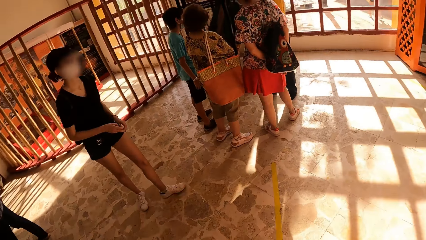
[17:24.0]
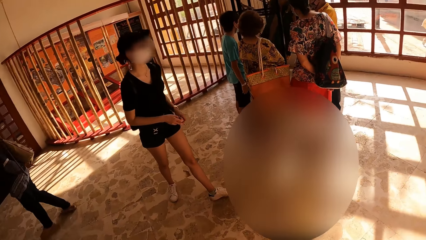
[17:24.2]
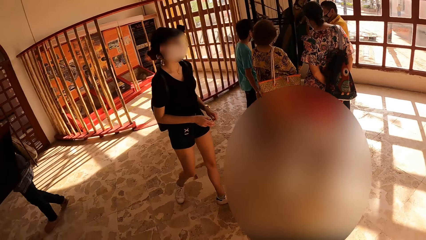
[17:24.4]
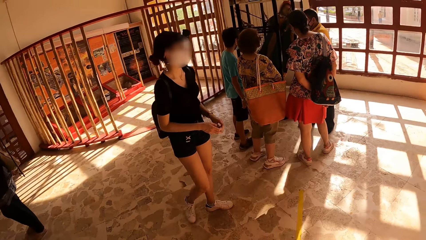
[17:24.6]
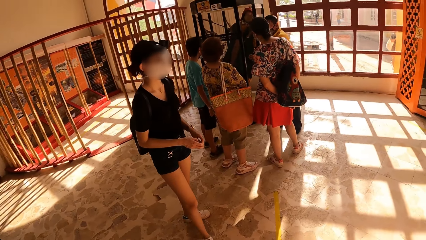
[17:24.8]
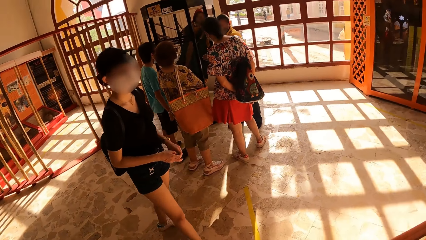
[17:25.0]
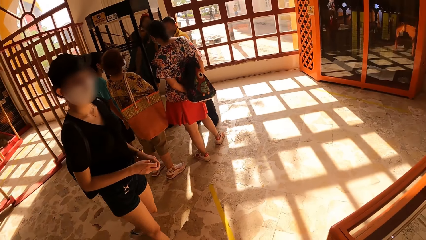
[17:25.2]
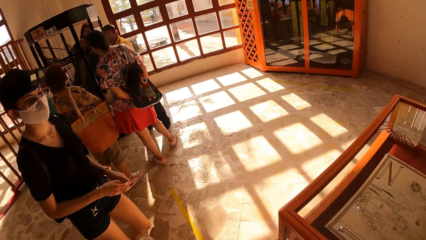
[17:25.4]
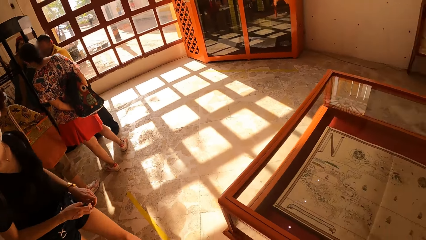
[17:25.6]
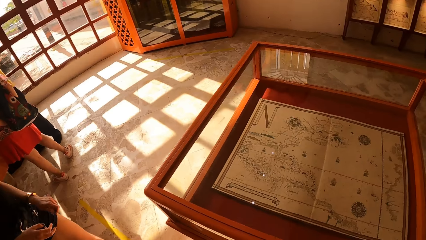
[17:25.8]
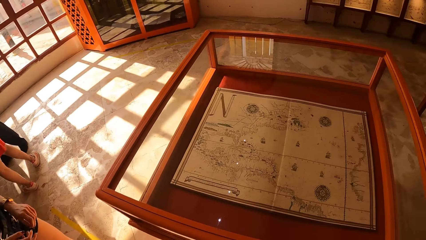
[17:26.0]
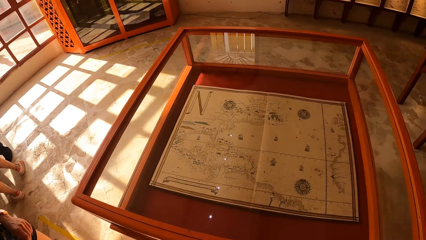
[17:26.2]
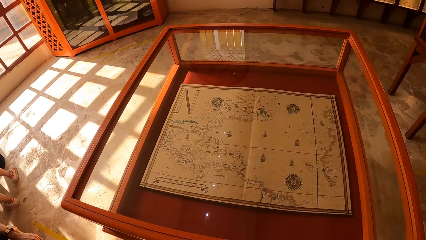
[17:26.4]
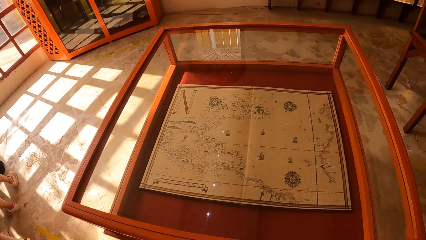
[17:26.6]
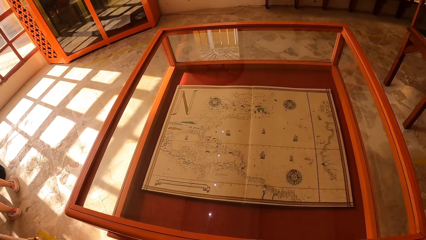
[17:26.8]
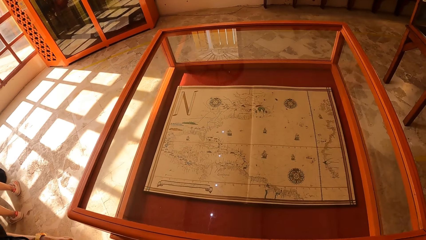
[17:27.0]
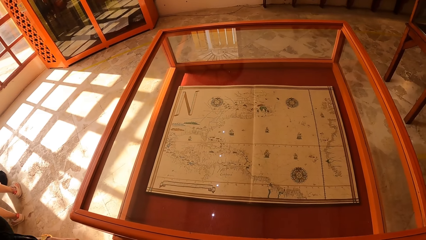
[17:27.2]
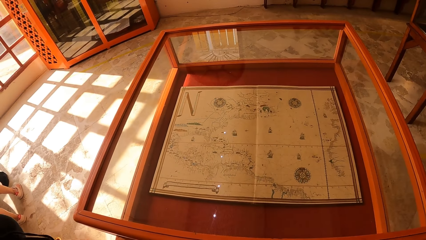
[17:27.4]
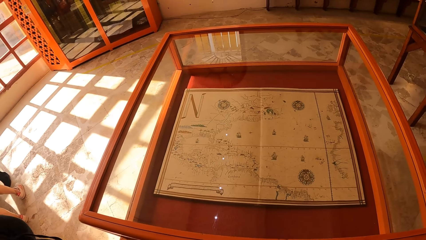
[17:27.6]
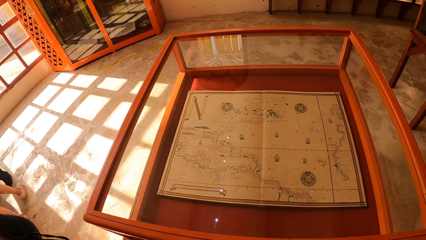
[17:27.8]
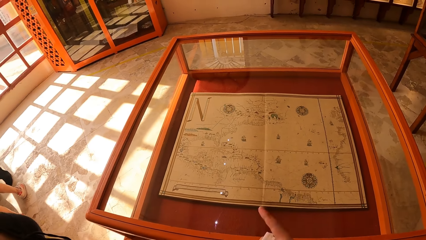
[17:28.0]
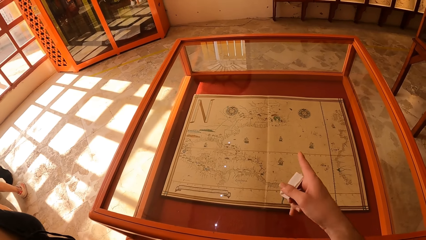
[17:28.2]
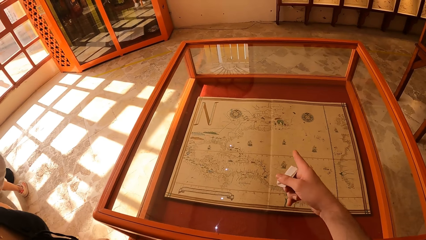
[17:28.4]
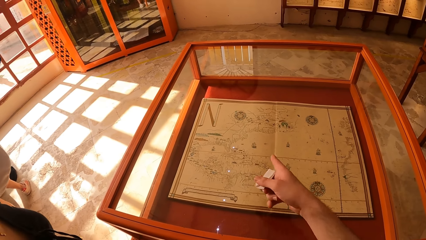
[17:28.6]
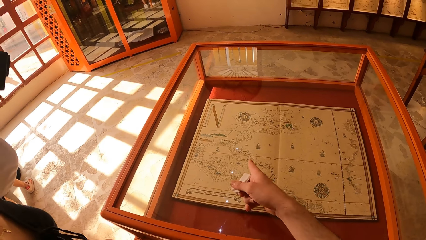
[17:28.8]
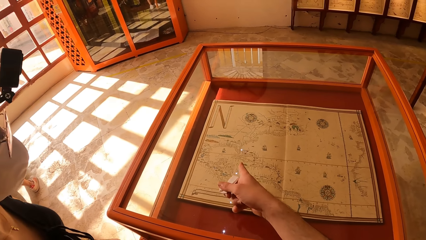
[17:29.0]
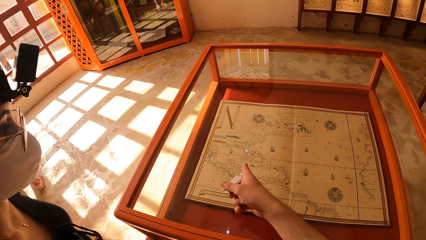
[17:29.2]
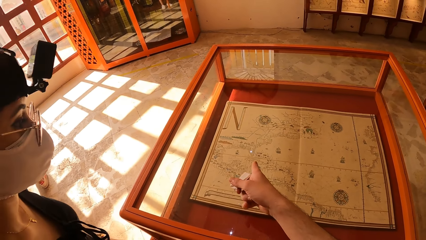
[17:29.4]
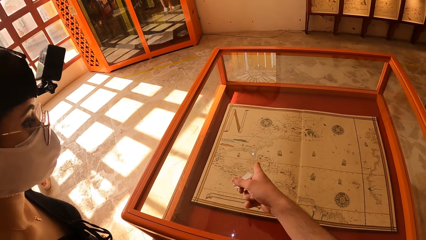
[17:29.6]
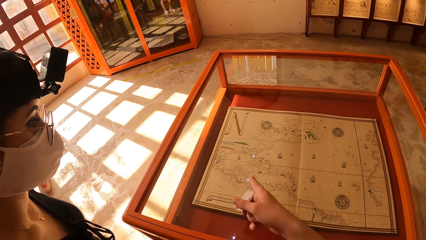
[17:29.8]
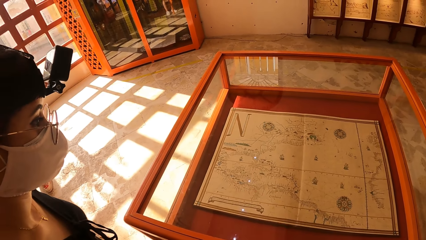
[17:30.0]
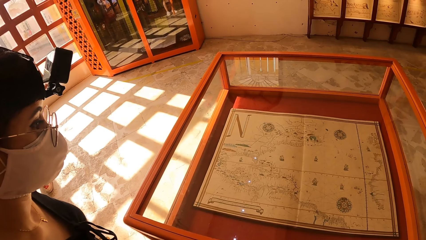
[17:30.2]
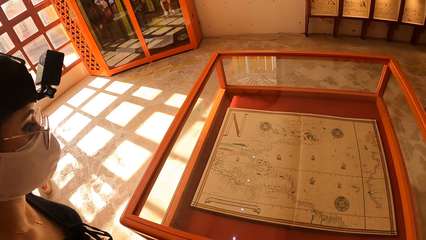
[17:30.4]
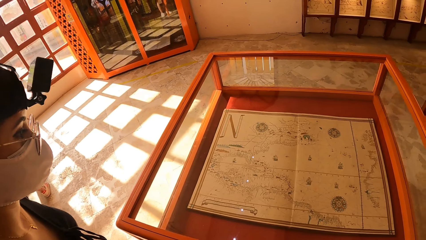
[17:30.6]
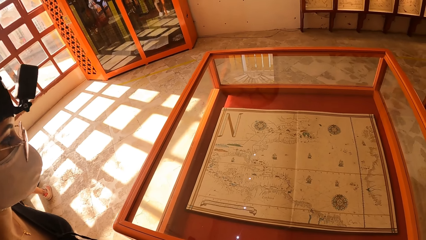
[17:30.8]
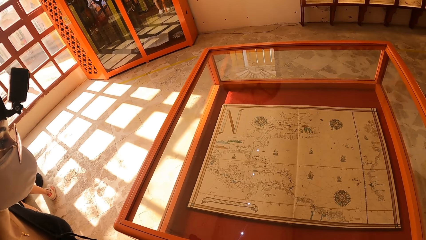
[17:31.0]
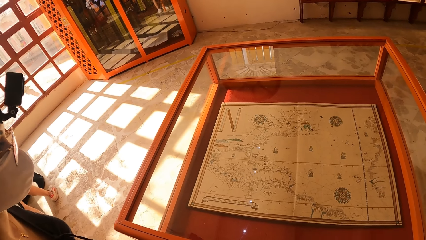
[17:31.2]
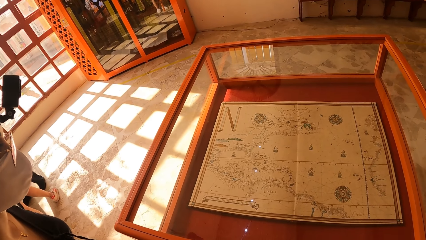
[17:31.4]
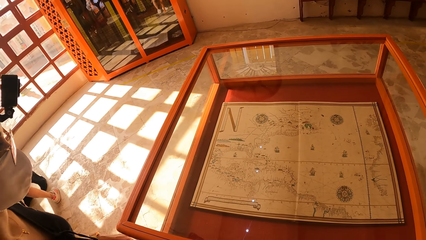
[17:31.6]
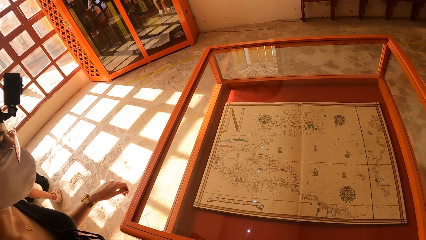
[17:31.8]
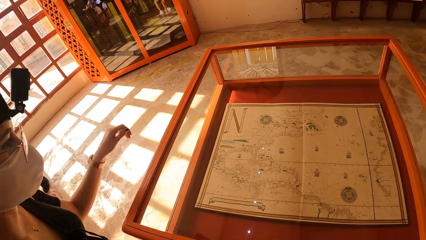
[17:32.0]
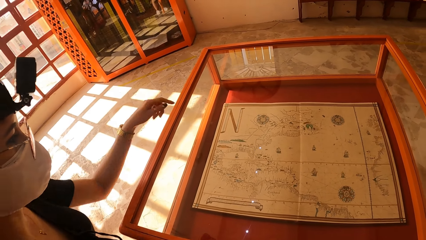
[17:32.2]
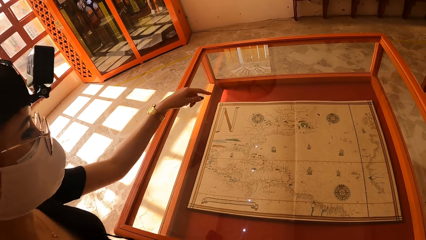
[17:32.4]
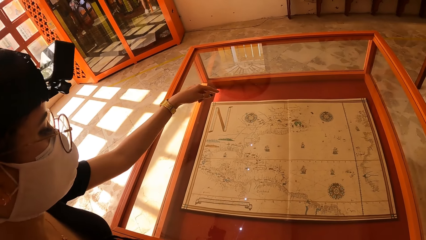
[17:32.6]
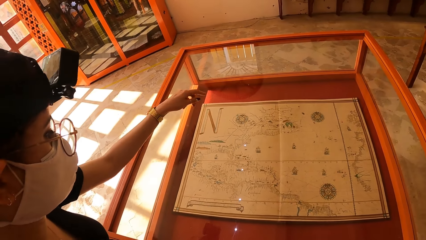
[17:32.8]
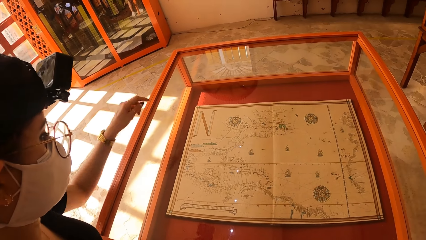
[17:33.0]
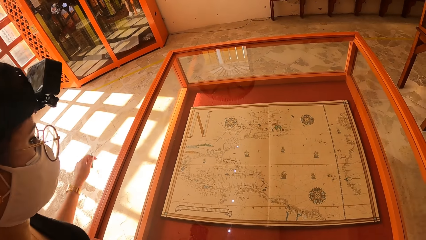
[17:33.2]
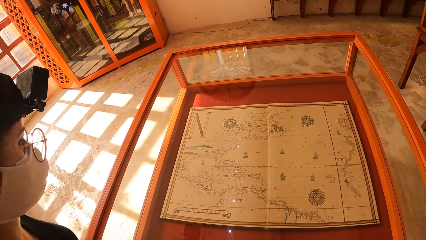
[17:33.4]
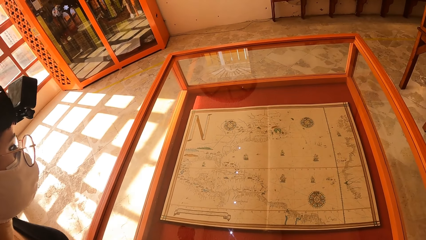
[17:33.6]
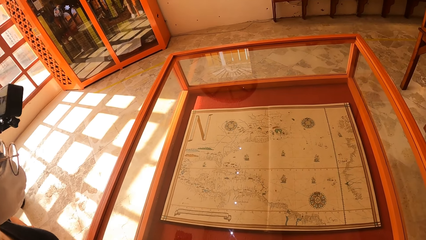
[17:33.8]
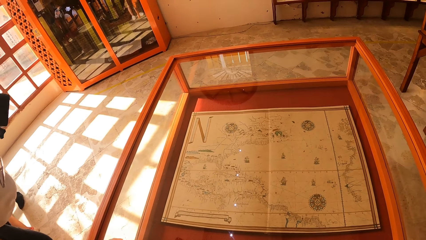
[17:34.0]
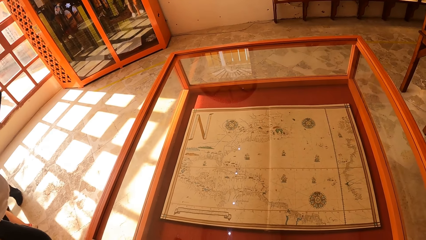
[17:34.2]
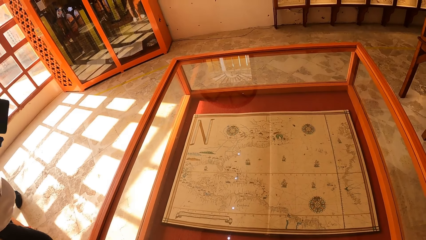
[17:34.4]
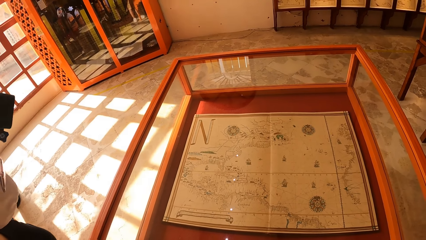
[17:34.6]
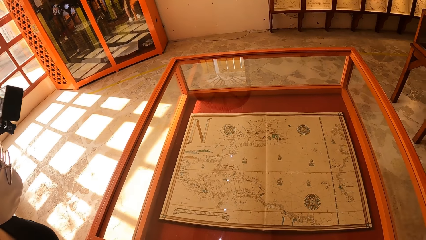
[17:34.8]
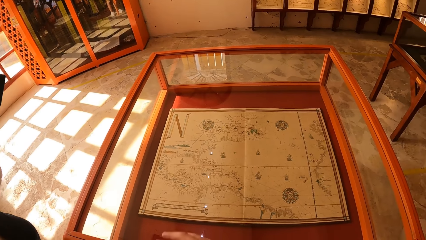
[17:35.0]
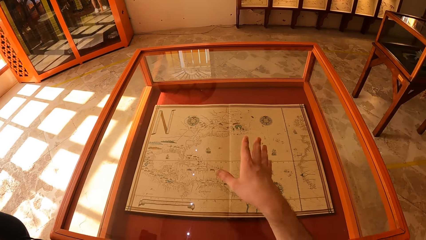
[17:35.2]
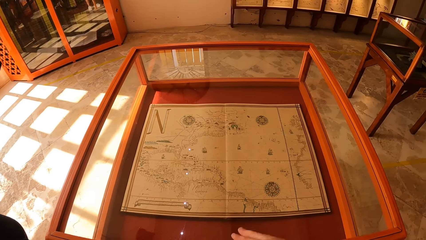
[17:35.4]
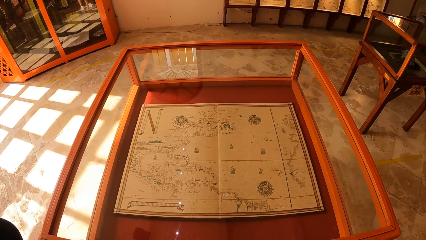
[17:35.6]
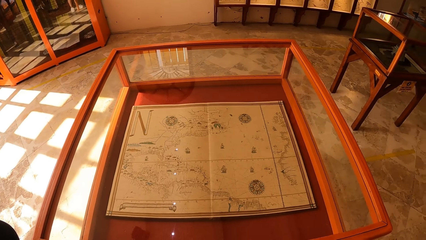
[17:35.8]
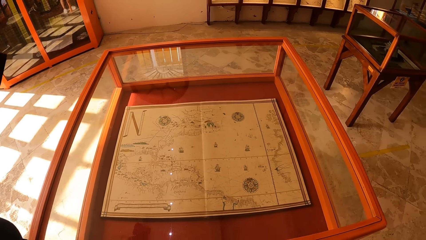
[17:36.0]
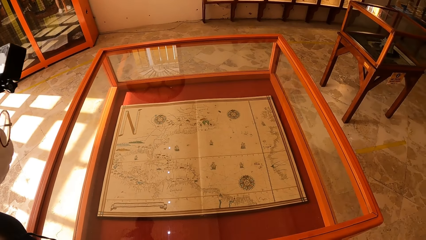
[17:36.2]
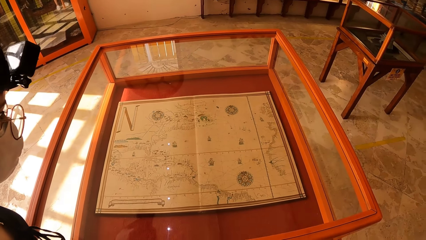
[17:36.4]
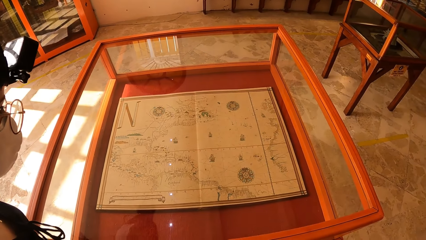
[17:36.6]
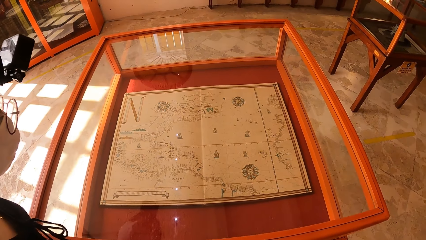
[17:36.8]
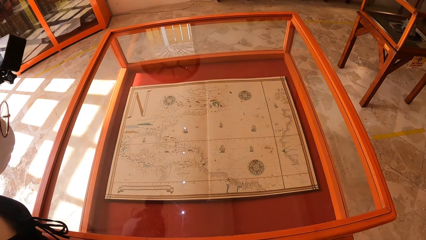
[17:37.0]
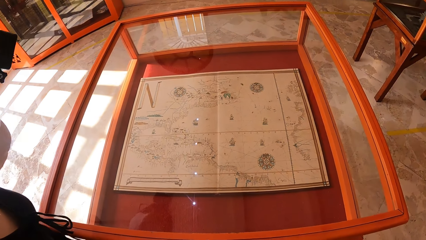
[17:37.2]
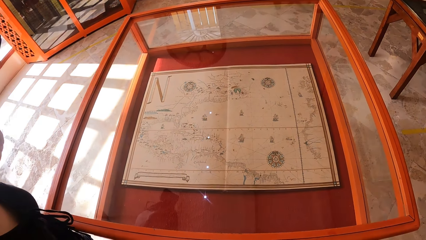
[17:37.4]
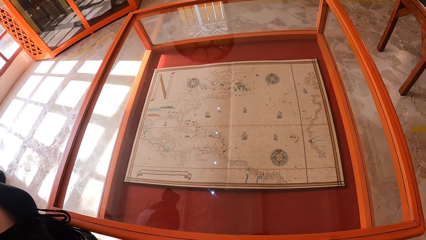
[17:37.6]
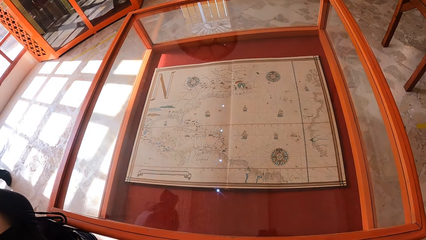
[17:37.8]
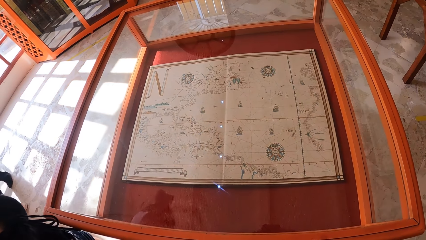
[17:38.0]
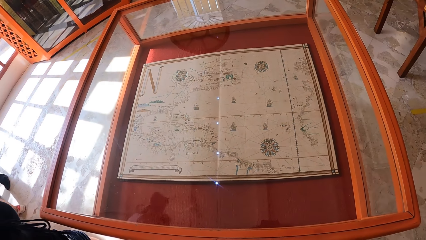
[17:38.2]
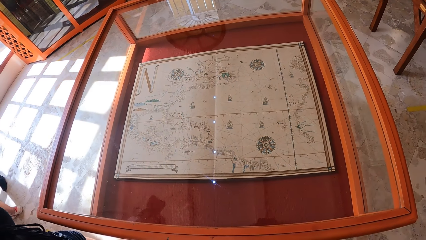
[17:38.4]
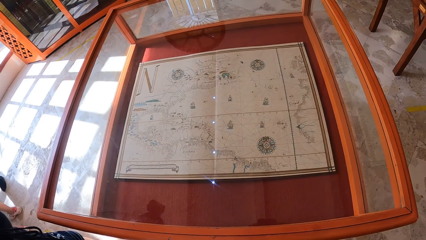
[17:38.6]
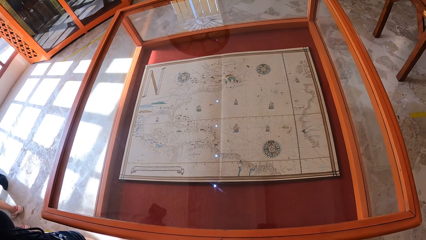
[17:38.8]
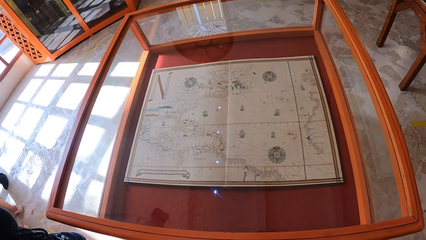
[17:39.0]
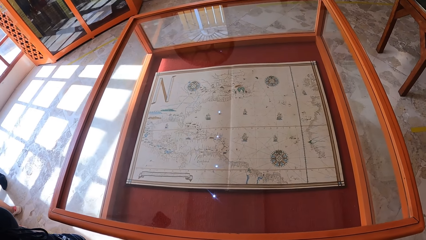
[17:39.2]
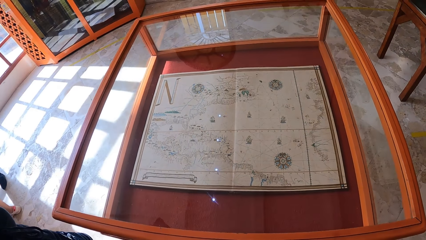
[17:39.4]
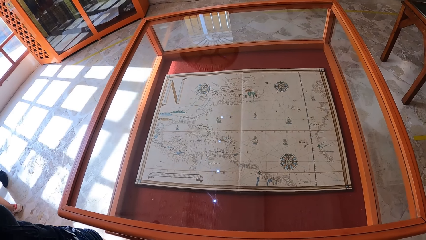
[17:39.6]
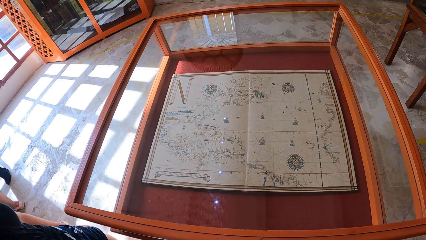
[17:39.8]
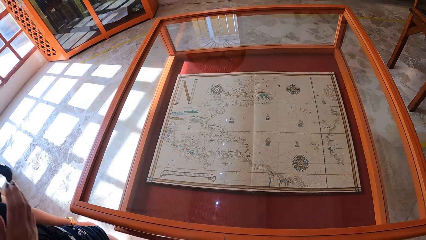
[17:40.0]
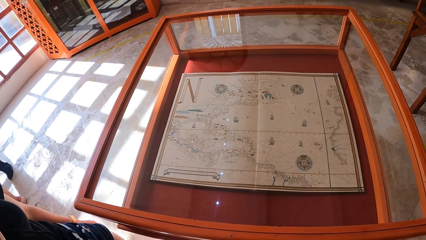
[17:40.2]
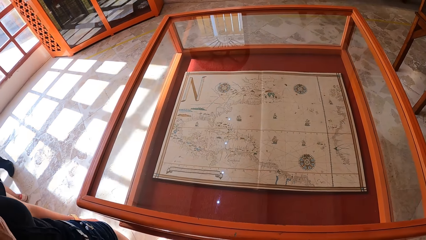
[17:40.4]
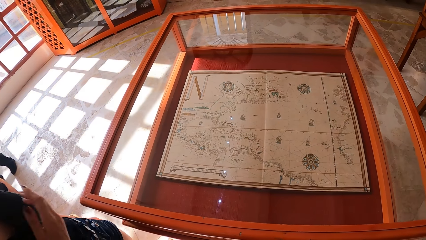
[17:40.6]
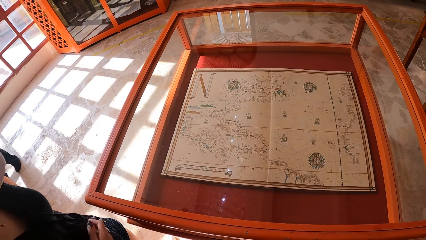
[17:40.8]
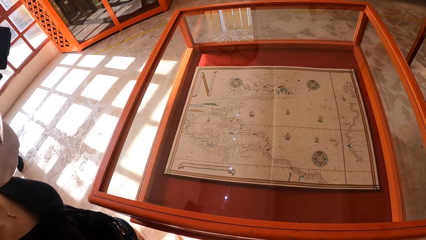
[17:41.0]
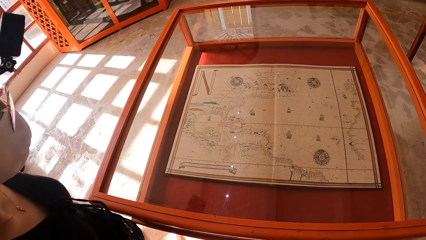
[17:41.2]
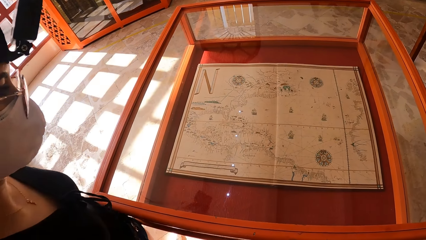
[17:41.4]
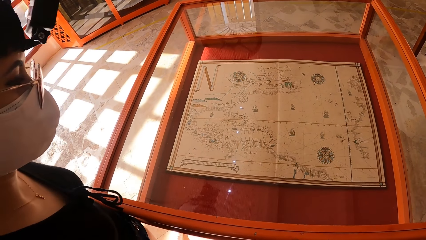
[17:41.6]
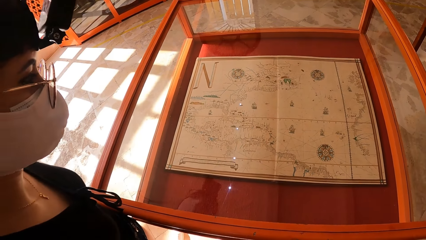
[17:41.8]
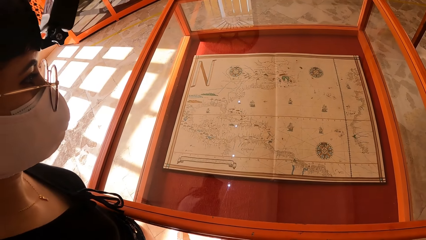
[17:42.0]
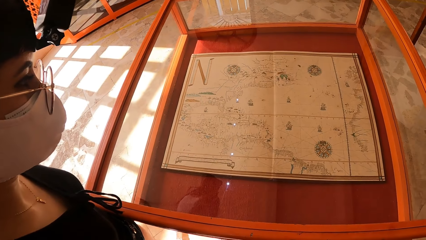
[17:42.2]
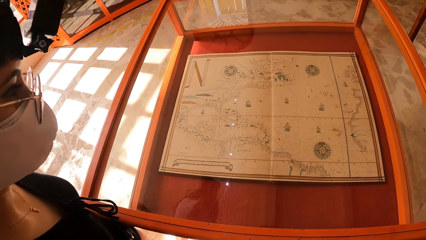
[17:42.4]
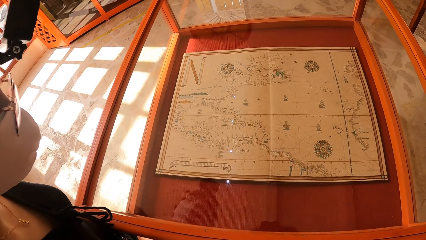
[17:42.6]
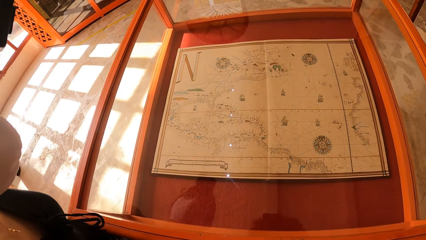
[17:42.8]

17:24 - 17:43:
A woman walks towards the camera wearer. The camera wearer points at a map in the show glass with his right hand. He interacts with the woman. The woman points at the map in the show glass with her left hand. The woman touches her chest with her right hand. The camera wearer looks around the furniture.
